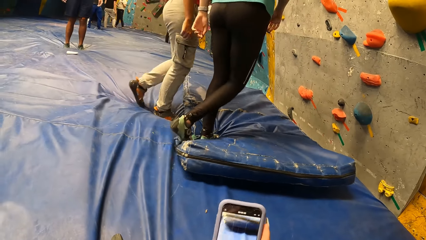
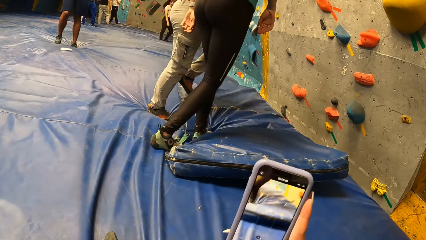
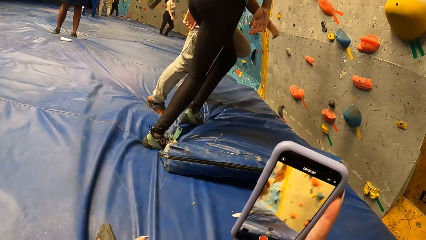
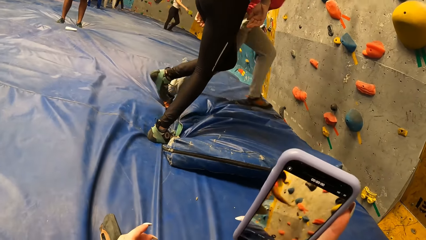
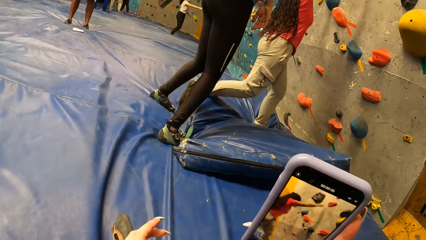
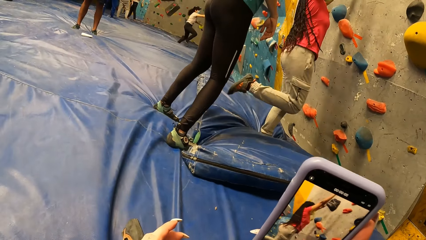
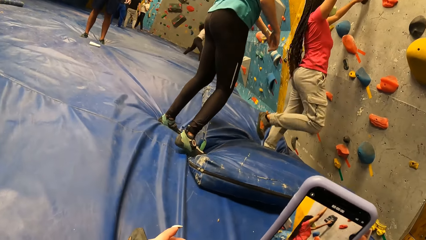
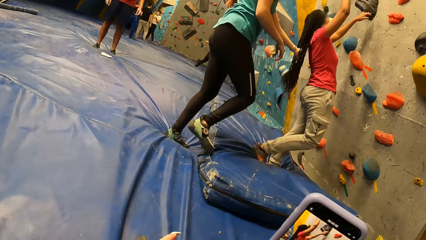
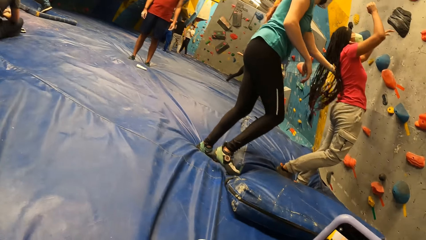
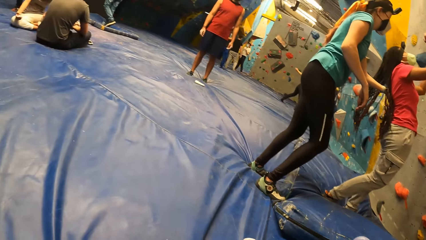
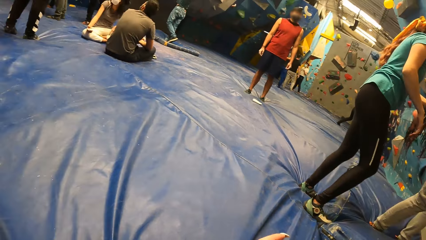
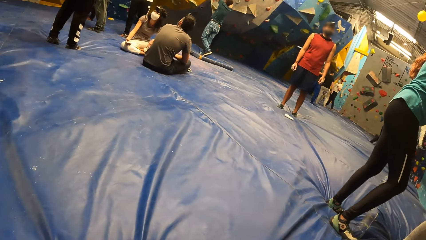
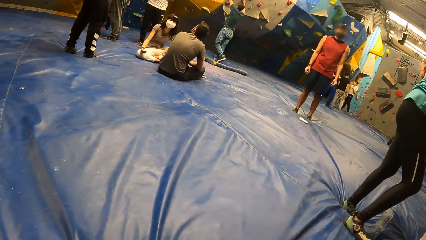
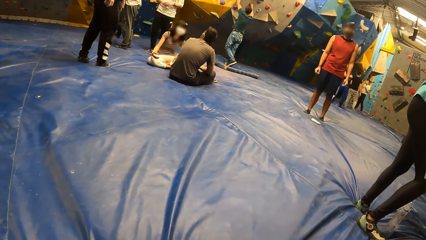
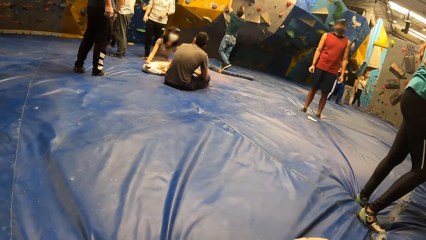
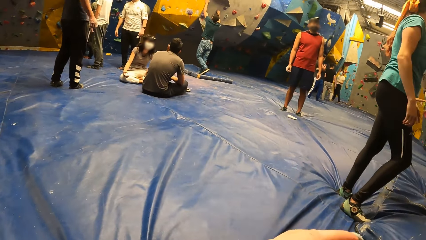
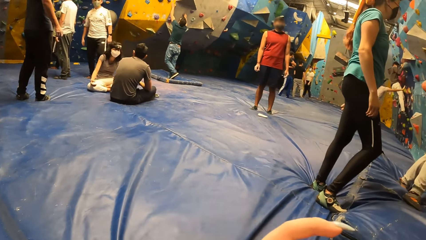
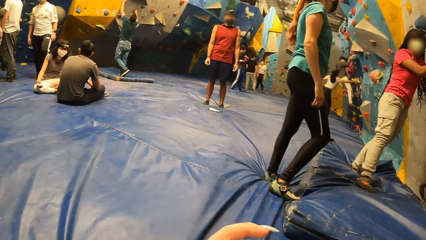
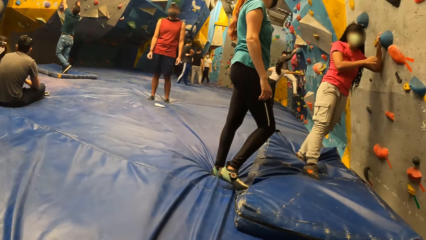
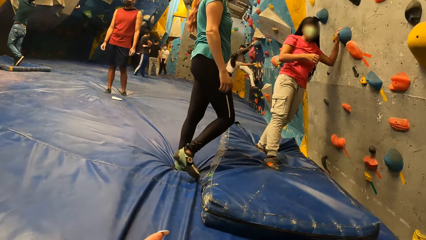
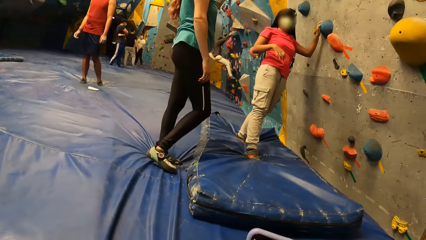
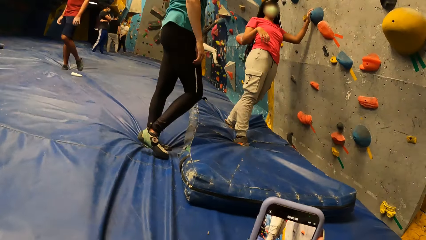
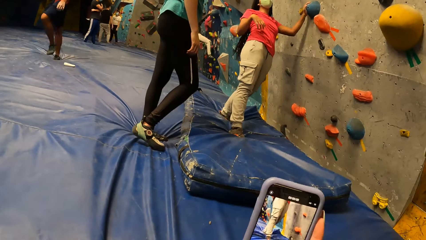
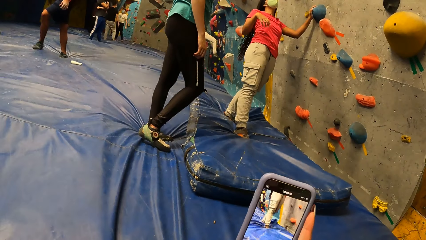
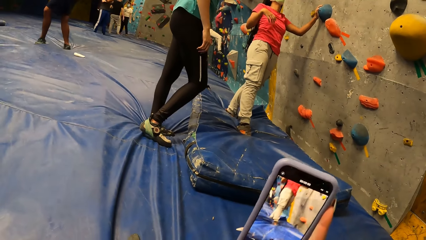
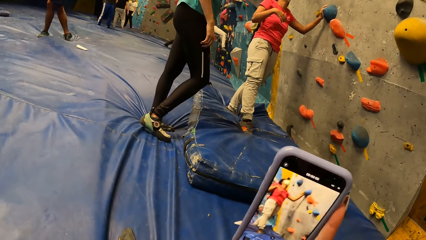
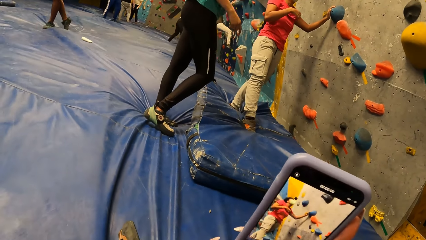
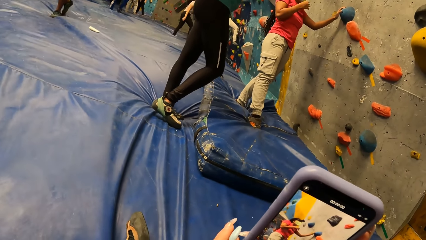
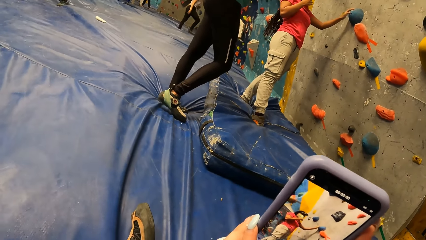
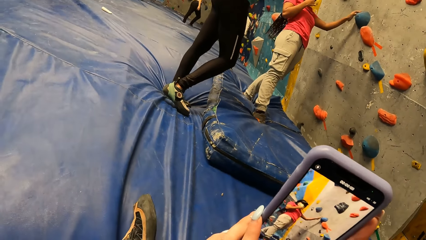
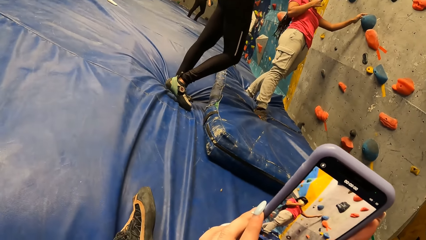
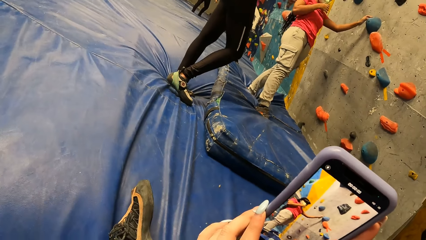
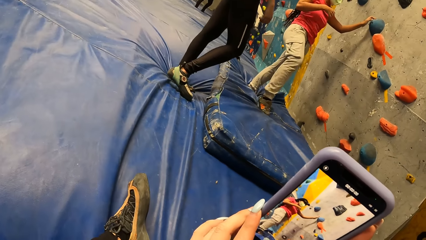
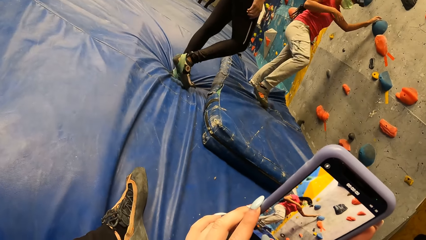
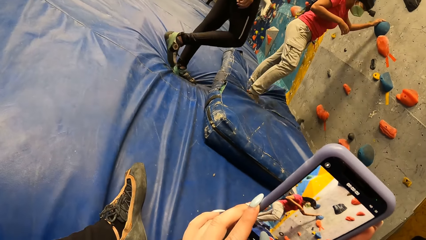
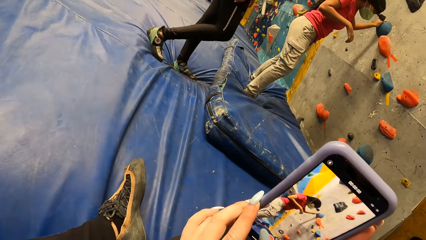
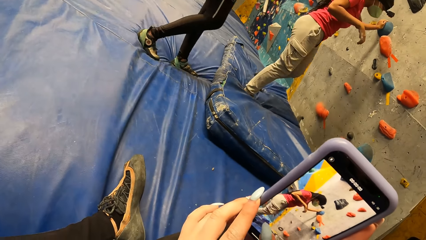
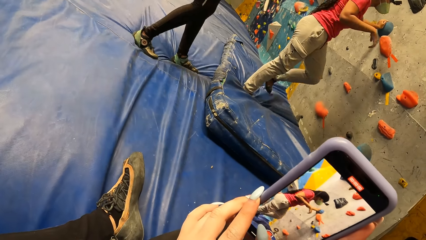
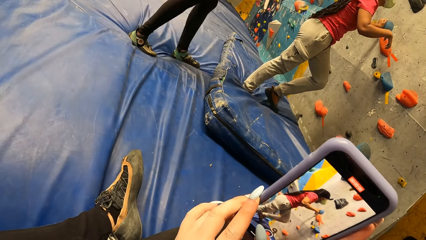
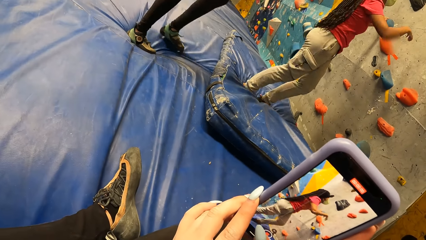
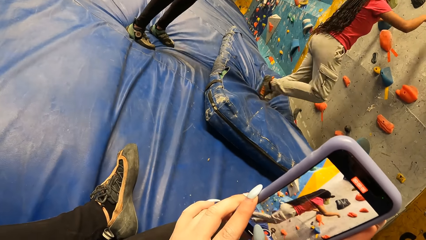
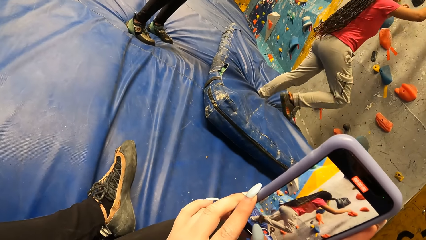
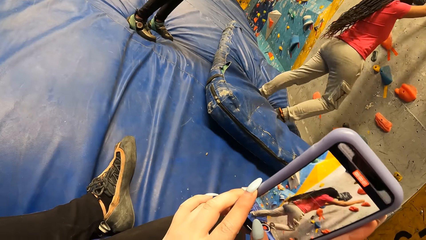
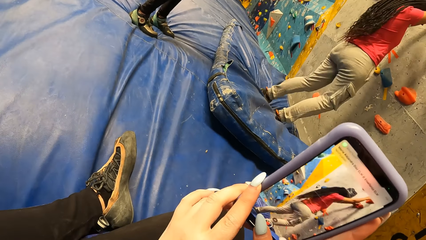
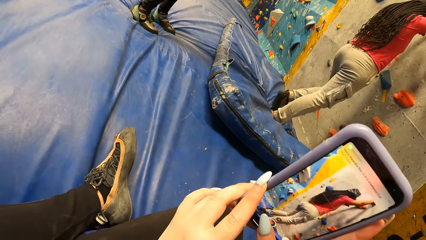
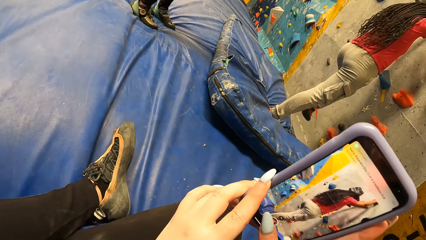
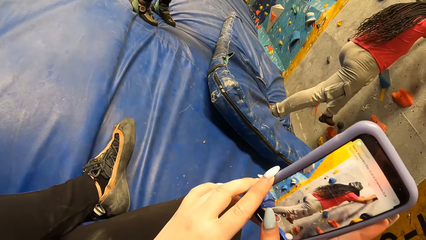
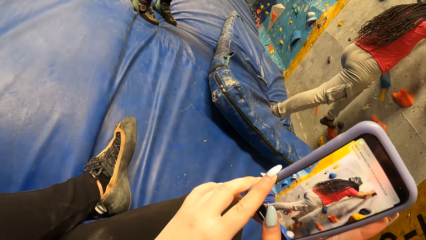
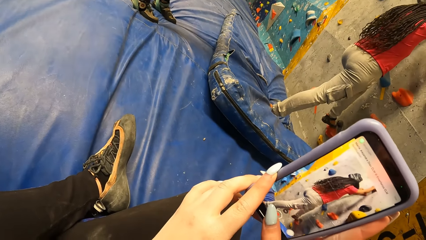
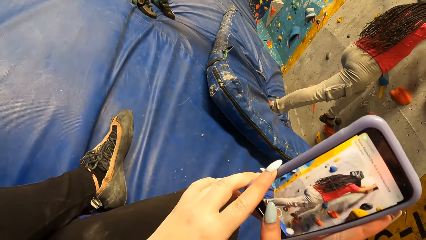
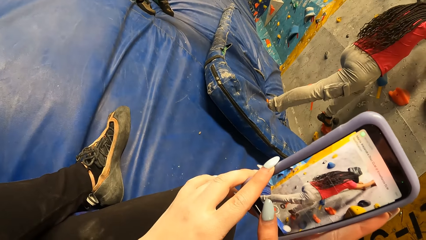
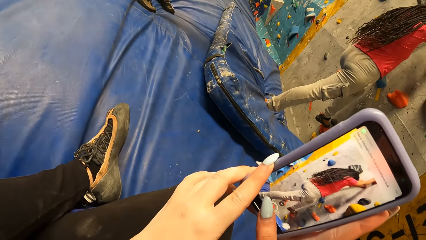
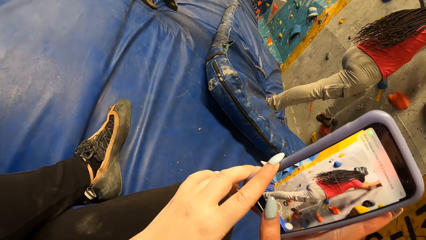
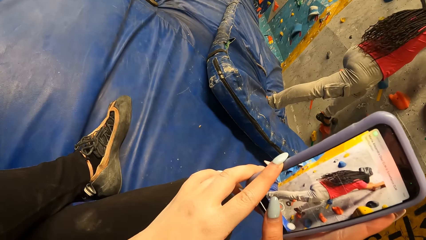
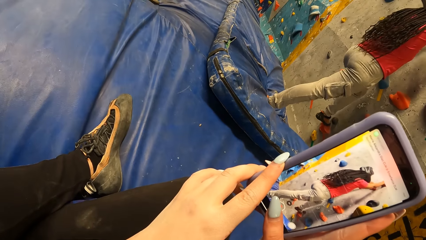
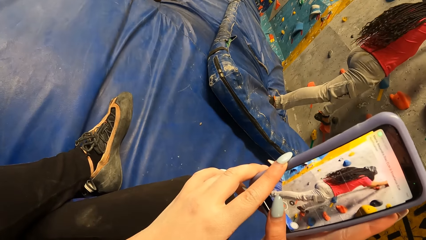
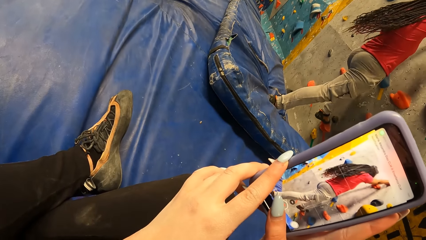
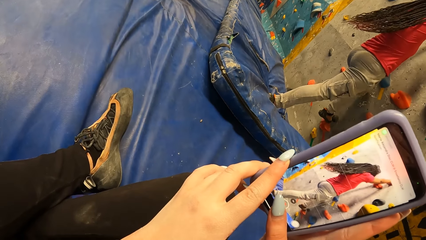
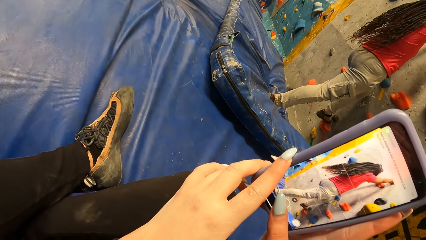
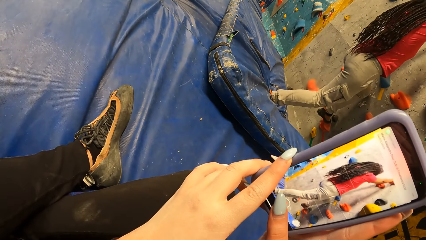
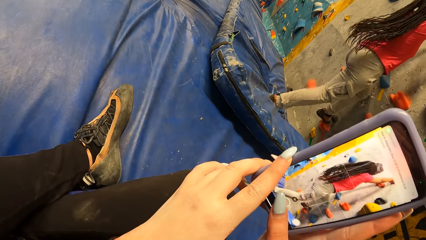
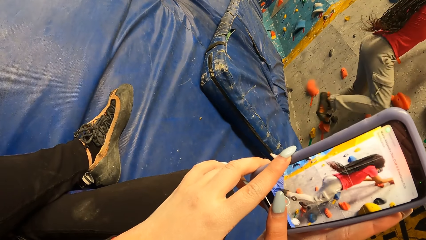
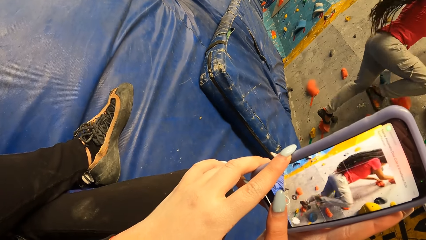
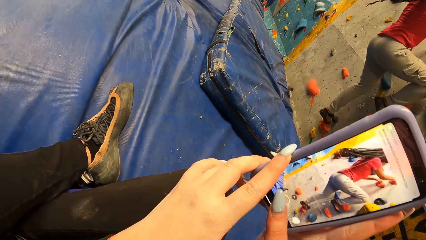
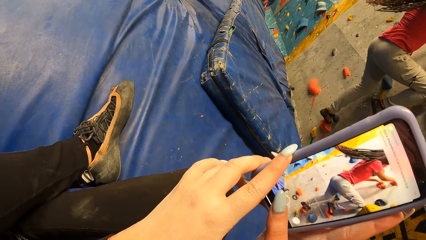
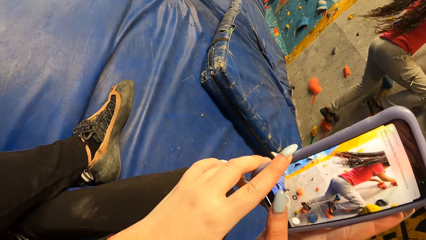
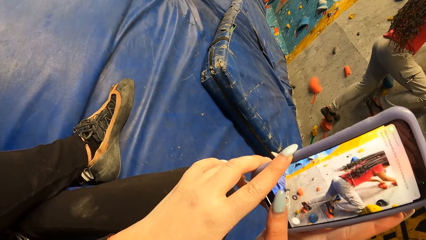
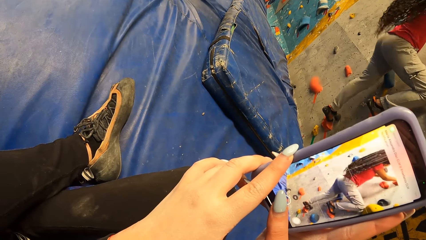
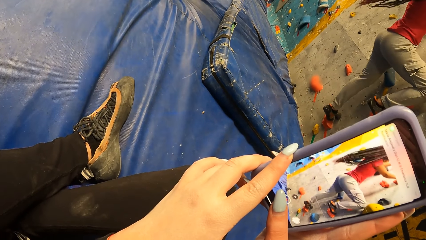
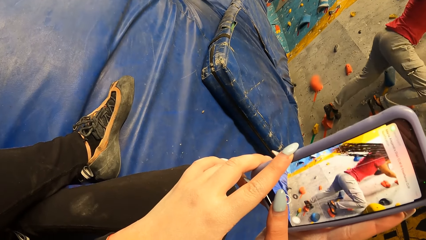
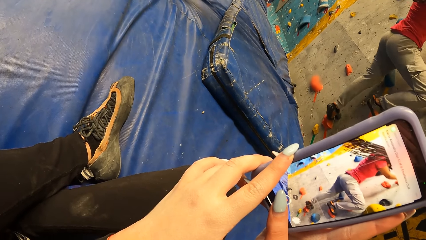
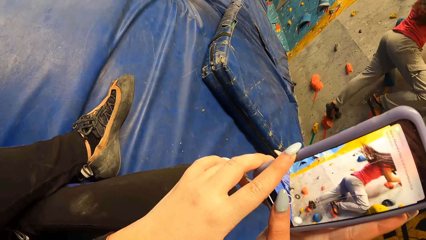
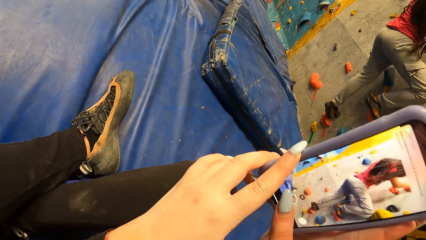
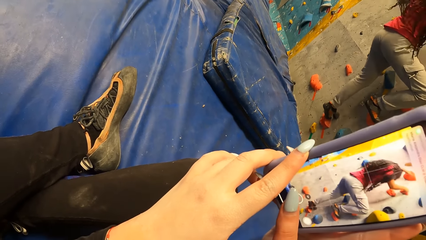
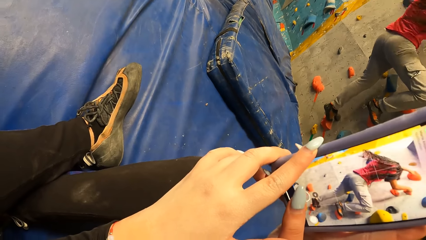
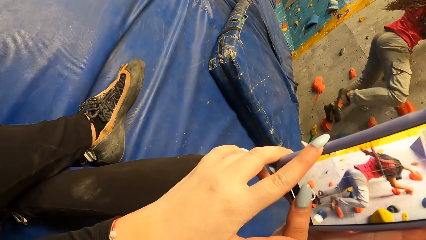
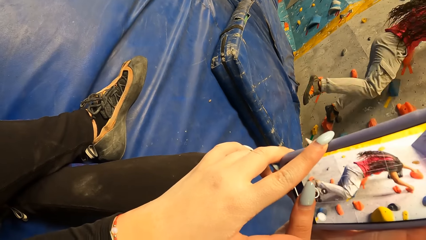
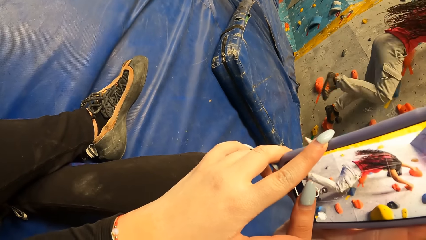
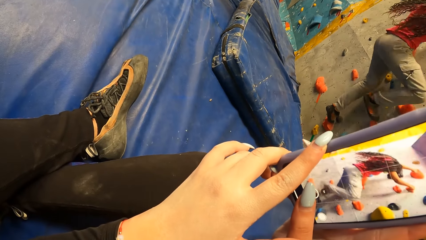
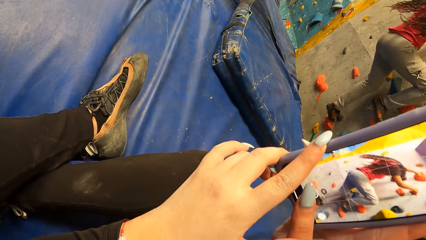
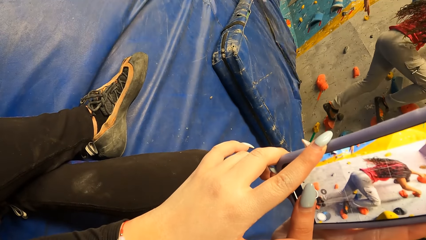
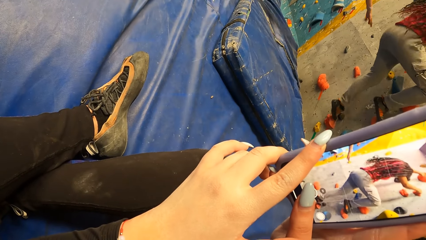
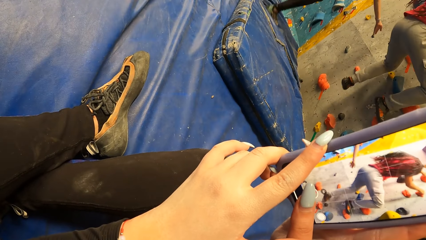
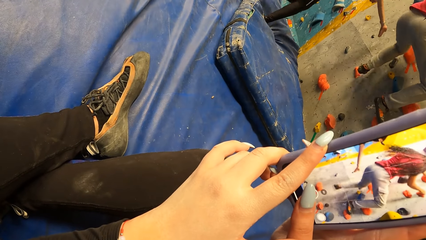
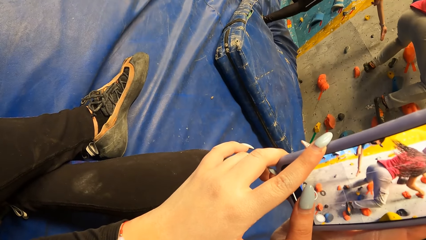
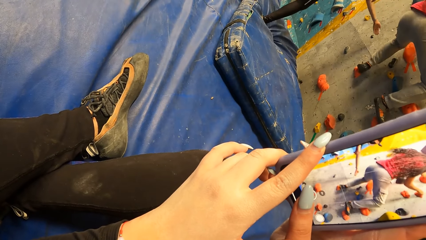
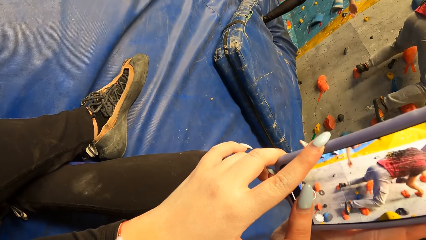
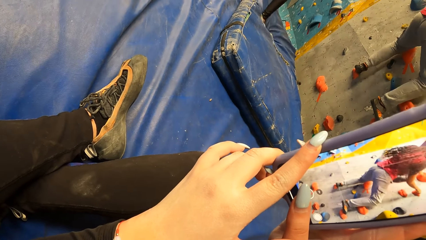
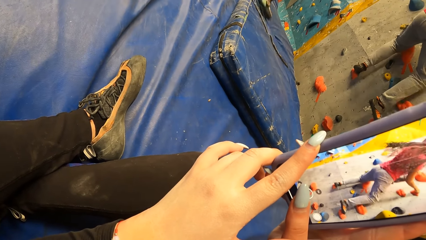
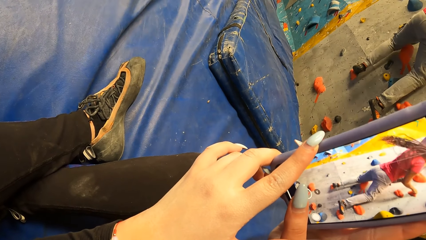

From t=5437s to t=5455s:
The woman approaches the wall. She holds a climbing hold. She climbs the wall.
